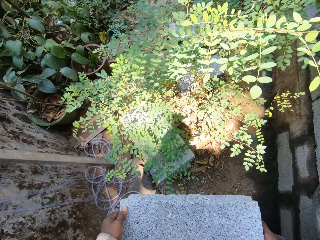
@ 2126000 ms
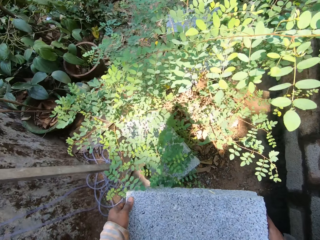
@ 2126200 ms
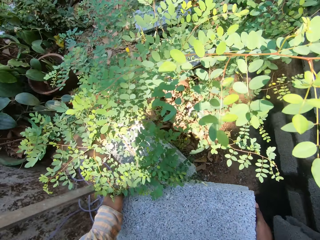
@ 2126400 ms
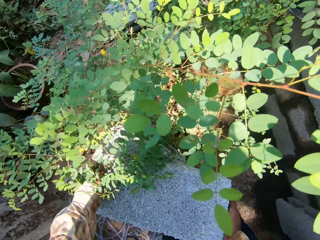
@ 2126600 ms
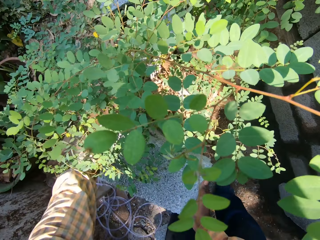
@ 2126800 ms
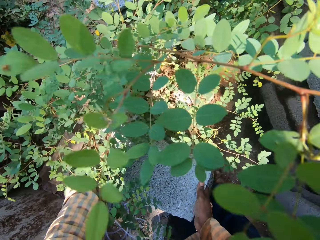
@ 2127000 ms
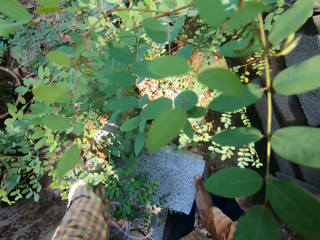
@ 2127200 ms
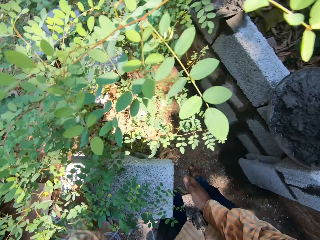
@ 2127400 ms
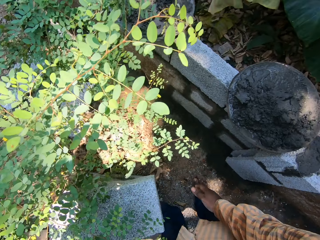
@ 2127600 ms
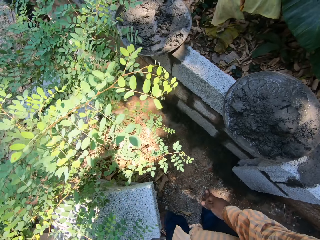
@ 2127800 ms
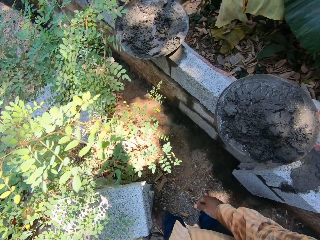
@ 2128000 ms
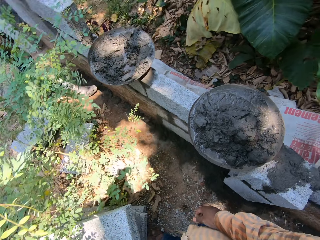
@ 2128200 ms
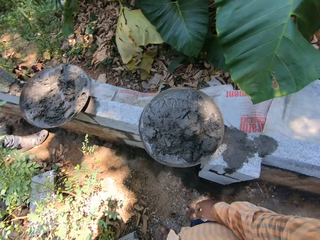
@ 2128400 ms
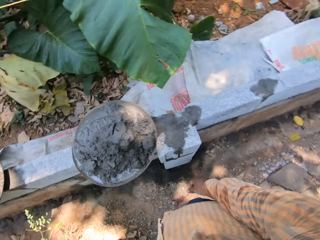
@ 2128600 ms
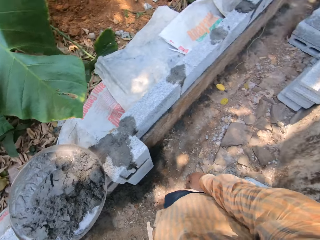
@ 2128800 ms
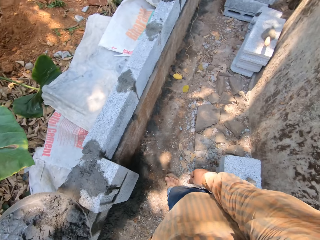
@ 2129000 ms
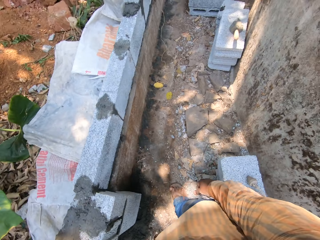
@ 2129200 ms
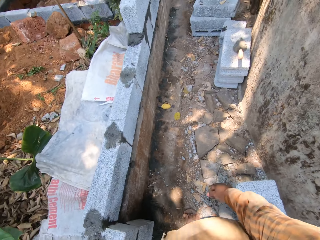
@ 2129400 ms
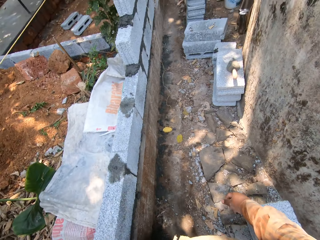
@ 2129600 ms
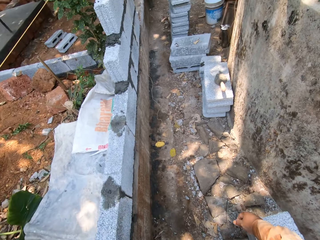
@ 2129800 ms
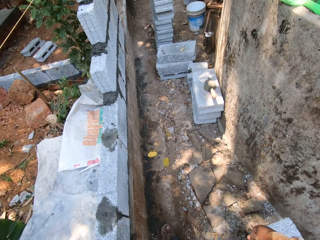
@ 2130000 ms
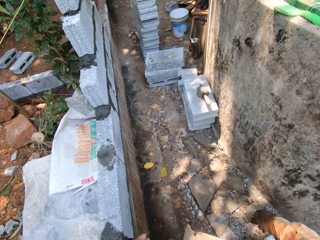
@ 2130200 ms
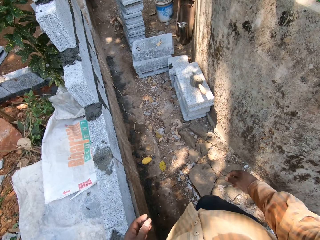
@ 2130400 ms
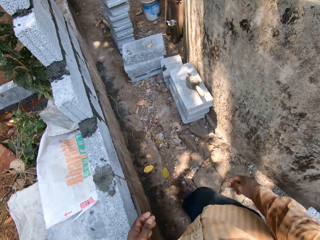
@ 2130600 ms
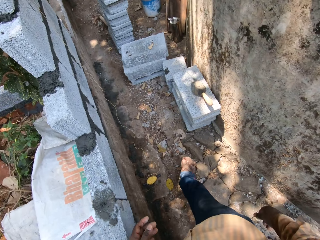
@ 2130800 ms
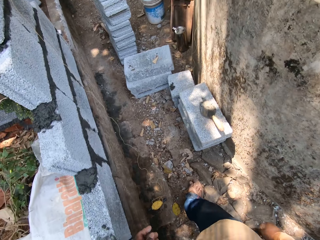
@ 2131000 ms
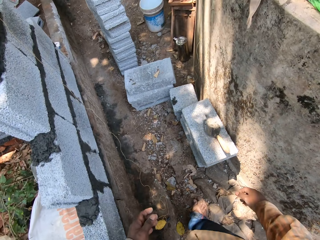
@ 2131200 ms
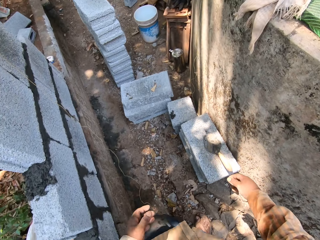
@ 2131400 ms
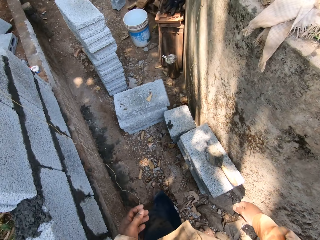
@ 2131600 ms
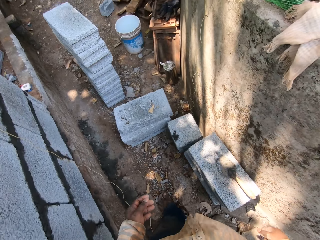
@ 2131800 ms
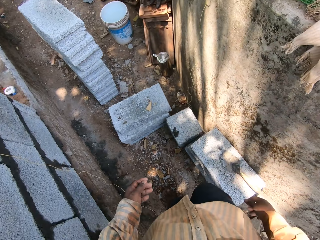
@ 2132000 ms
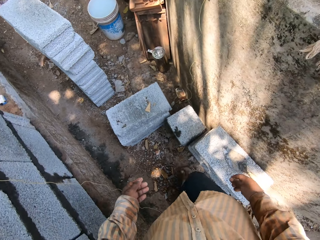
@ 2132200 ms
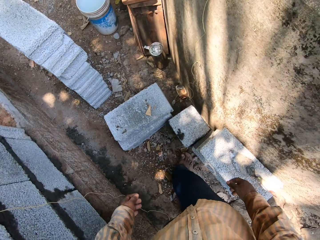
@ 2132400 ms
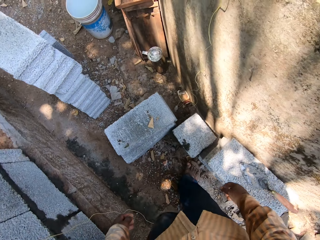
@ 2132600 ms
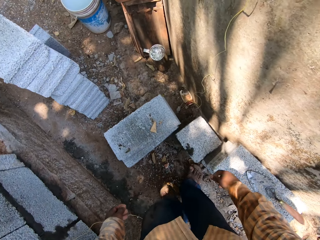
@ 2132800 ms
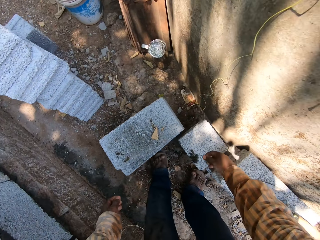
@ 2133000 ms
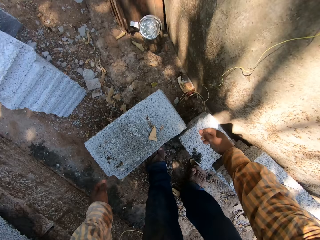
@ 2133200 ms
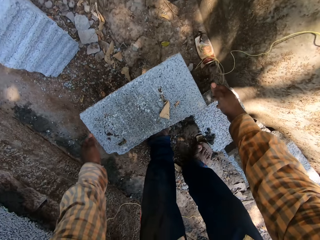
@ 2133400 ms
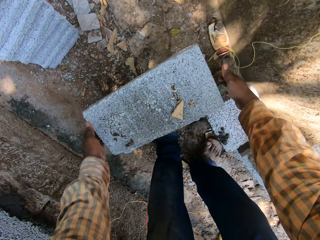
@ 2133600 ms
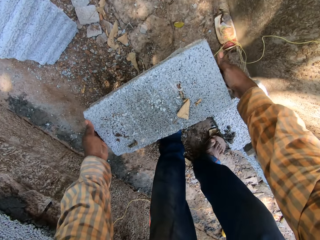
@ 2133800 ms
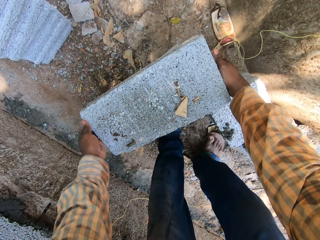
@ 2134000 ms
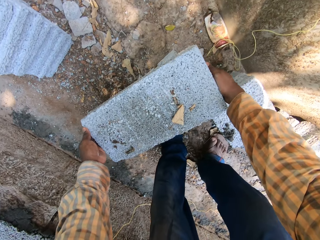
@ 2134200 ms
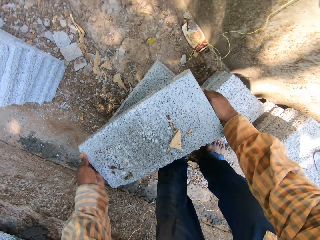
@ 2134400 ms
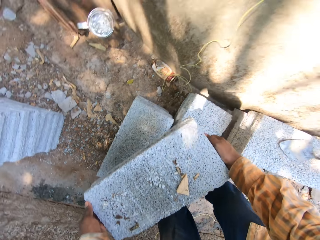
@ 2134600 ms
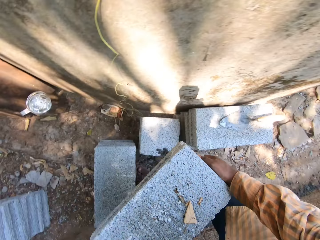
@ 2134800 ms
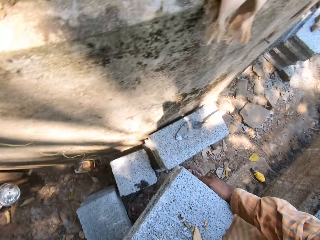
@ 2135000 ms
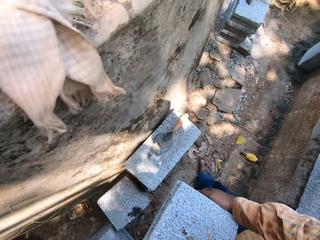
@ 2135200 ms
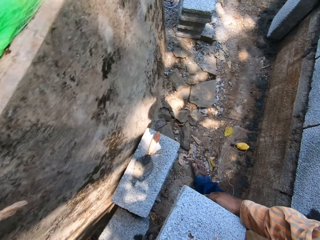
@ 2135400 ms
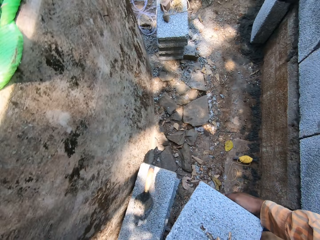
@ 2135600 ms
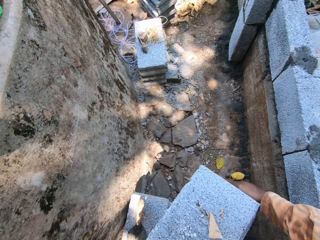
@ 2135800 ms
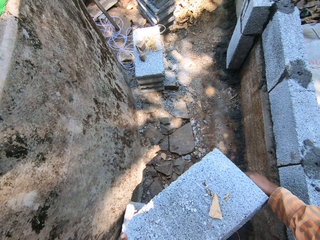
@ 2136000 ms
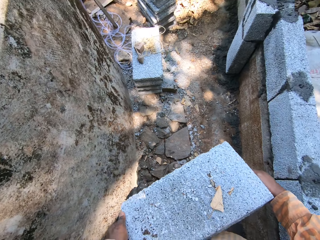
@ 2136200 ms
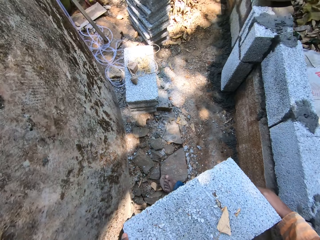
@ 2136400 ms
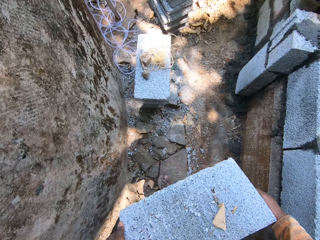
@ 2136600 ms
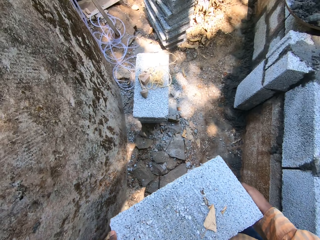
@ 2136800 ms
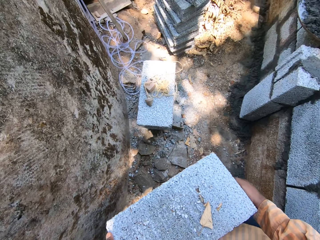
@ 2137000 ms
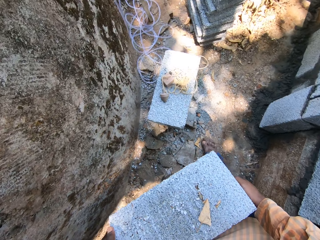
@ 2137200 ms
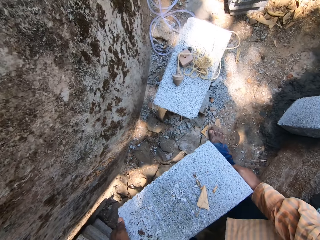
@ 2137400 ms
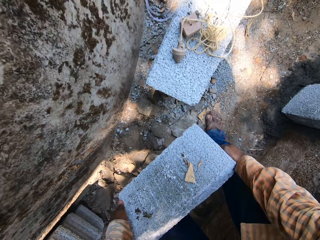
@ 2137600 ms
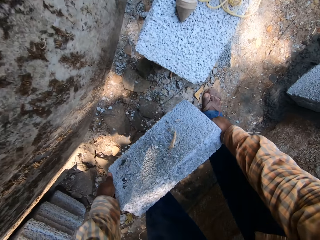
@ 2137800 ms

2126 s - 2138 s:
The camera wearer drops the block on the top of another block on the floor with both hands. They walk around. They carry the block from the top of a block with both hands. They walk around. They walk forward.

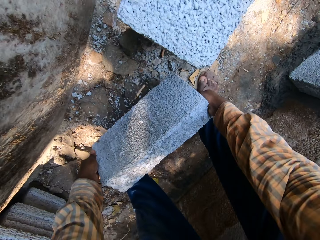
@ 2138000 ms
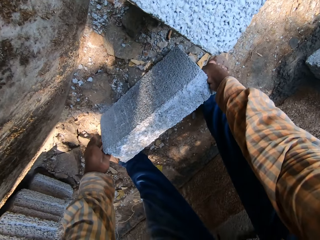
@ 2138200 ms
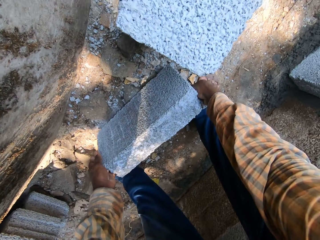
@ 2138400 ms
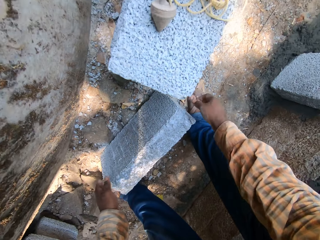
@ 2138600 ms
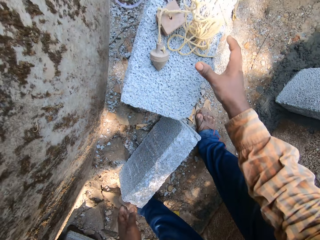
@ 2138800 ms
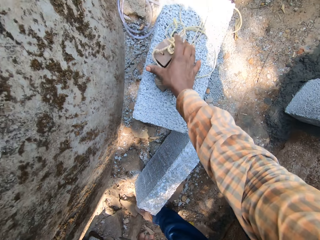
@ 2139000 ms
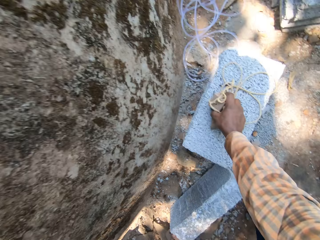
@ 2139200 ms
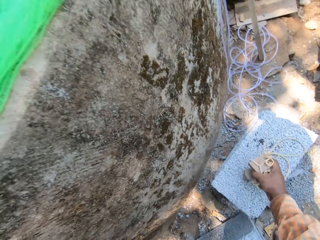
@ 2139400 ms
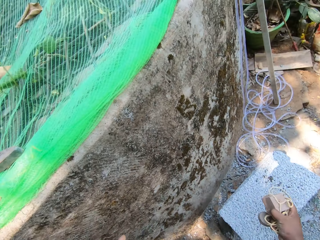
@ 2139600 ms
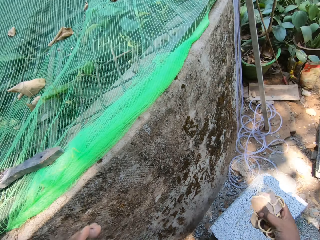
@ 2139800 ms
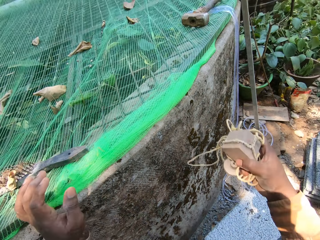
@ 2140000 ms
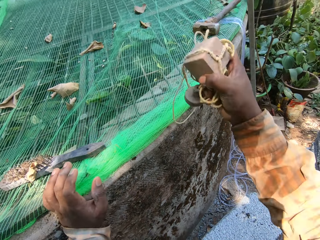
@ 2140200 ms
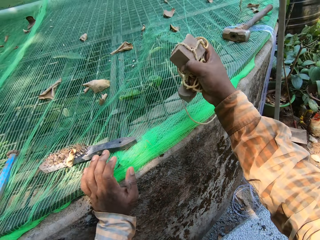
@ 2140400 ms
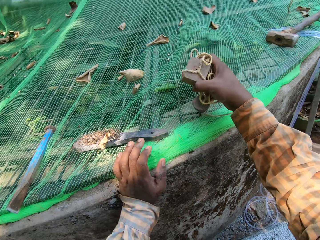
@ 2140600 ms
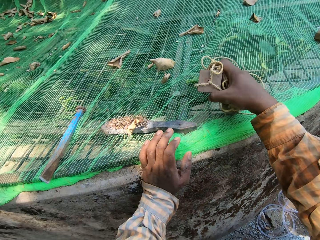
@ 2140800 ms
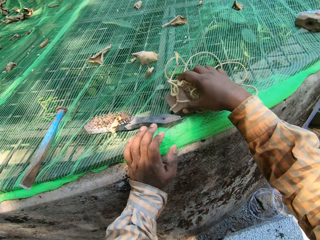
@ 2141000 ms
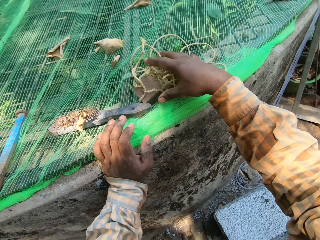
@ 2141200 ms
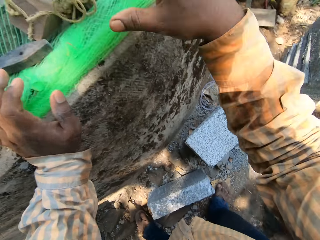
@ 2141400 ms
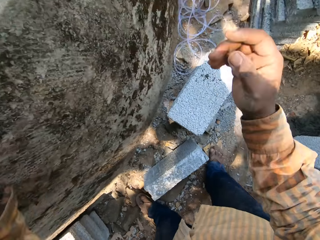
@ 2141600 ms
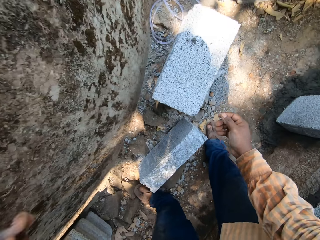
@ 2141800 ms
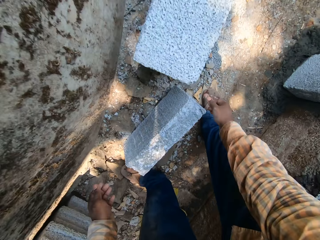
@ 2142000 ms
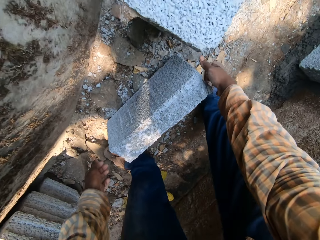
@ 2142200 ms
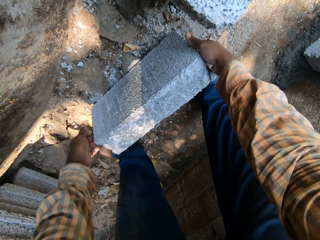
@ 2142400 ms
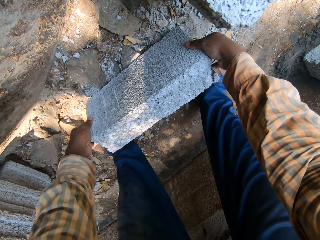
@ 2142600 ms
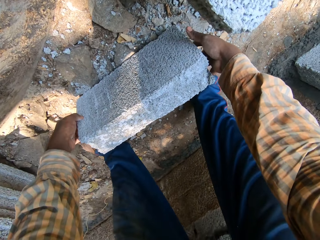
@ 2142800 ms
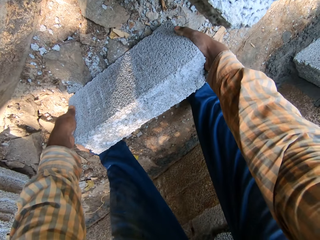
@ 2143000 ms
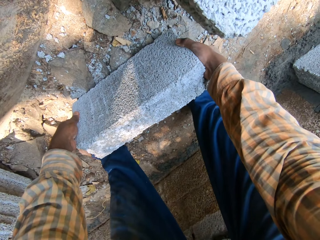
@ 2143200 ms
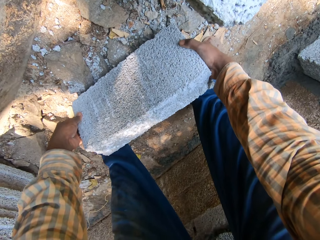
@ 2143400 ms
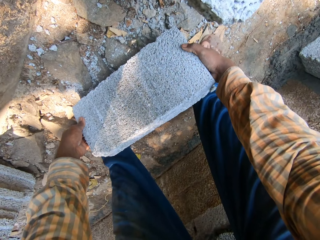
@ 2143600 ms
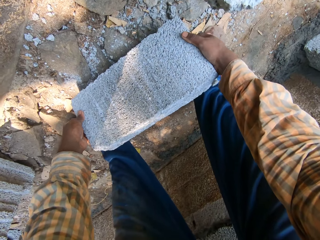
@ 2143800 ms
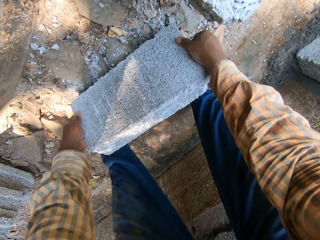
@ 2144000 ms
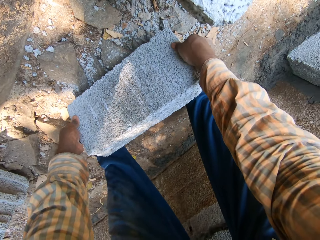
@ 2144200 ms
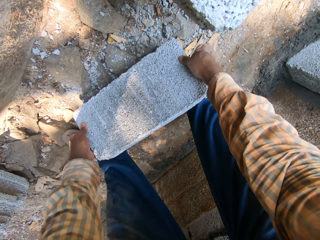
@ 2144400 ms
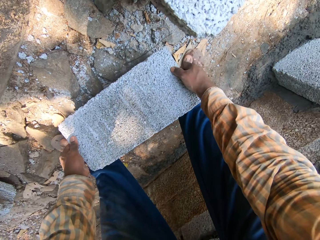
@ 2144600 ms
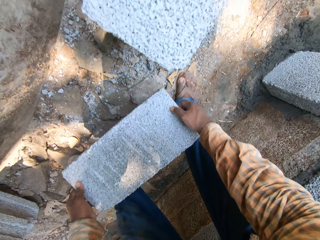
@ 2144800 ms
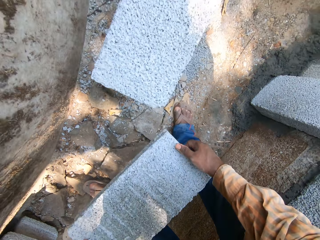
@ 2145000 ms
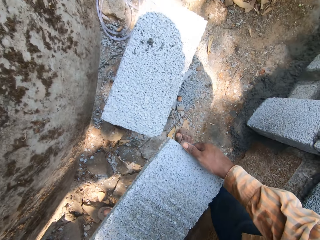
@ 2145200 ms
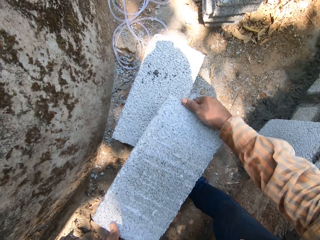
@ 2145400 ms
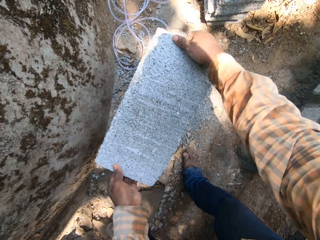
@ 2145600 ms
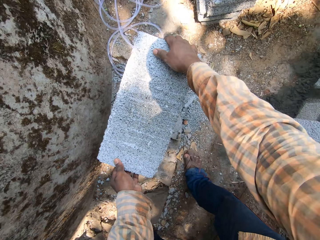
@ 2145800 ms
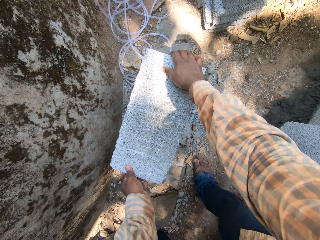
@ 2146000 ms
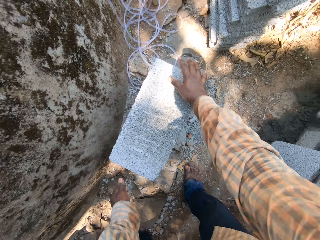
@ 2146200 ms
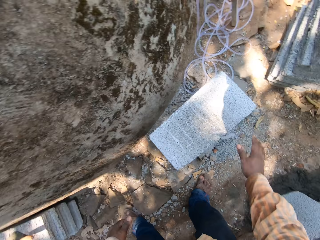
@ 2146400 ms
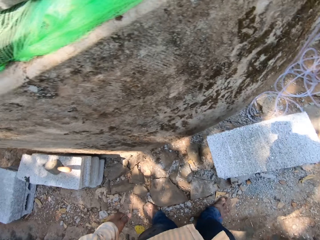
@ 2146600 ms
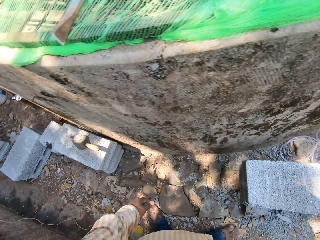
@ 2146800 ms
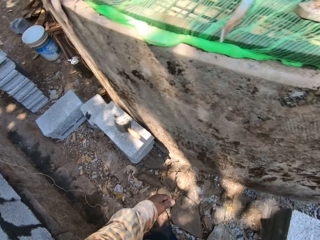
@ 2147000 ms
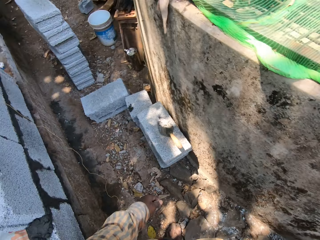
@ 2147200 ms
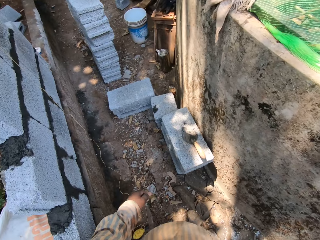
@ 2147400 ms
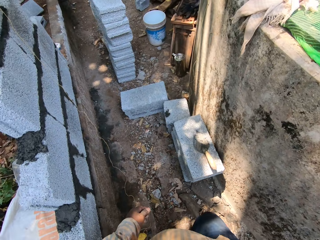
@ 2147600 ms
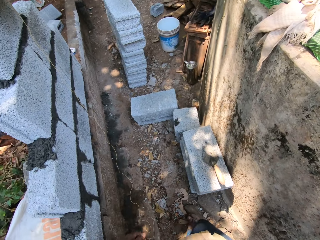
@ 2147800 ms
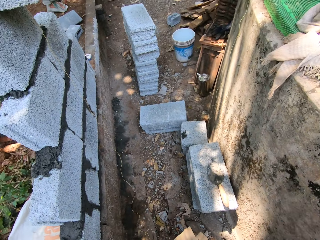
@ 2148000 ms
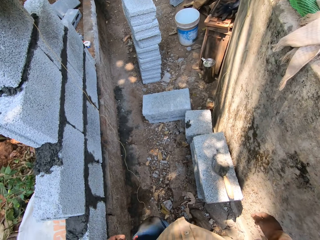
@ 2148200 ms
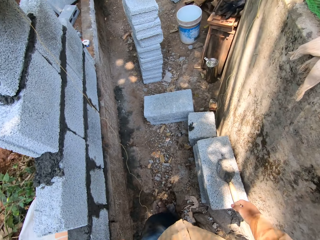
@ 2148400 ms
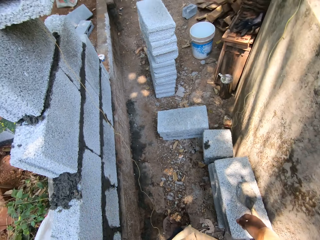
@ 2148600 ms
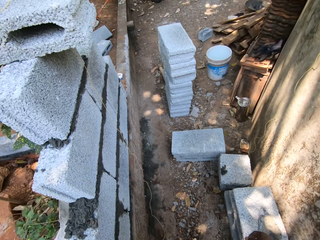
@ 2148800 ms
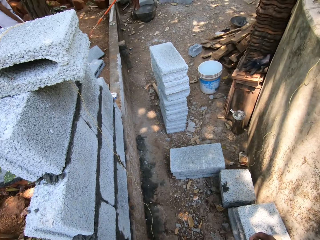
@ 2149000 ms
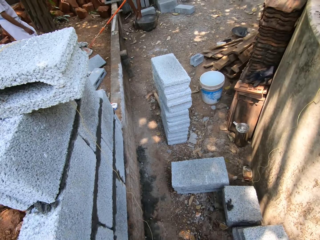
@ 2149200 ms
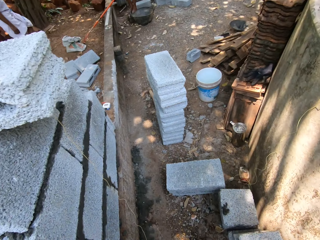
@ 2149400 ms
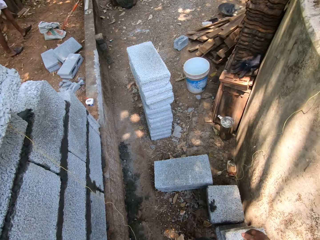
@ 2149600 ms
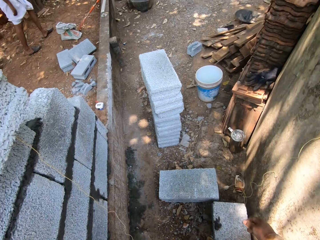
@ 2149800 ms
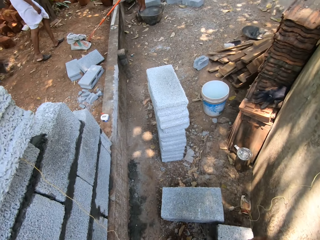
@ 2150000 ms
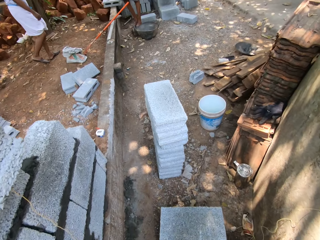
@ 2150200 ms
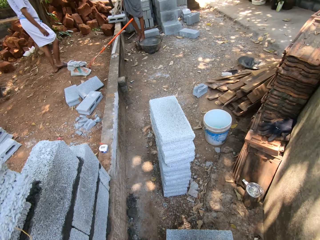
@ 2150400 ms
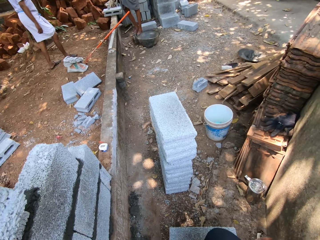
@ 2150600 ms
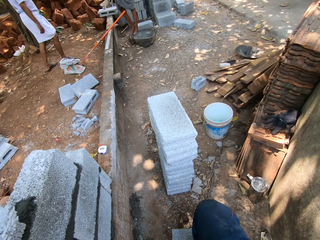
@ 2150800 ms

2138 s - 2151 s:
The camera wearer drops the block on the floor with both hands. He takes the rope on the floor with his right hand. He drops the rope in his right hand on the net. He carries the block from the floor with both hands. He drops the block on the top of another block on the floor with both hands. He walks around.
